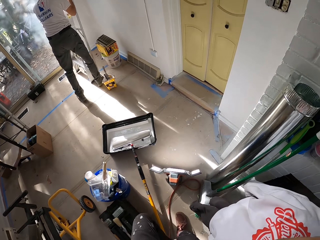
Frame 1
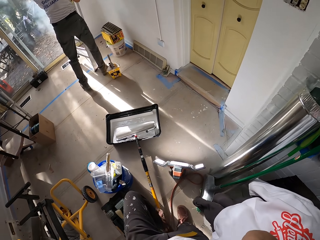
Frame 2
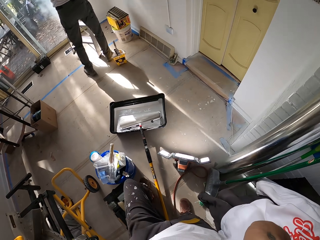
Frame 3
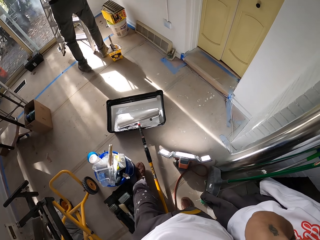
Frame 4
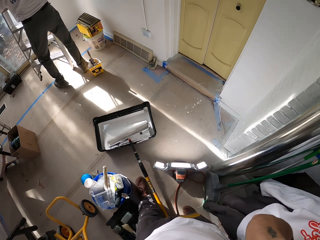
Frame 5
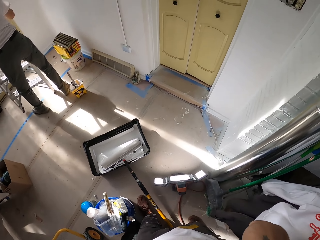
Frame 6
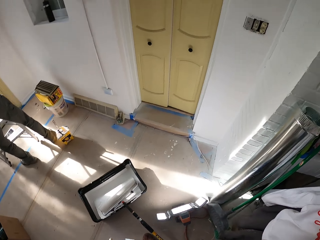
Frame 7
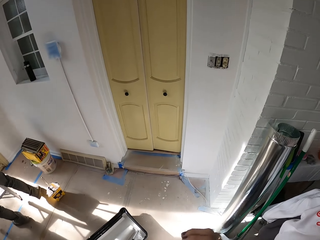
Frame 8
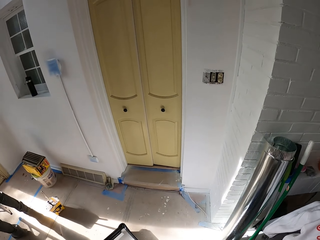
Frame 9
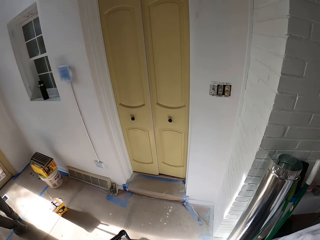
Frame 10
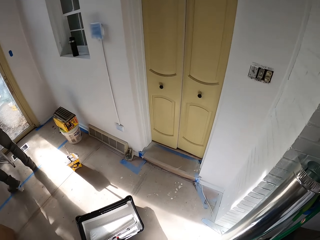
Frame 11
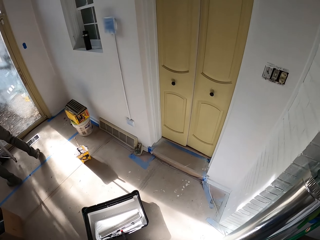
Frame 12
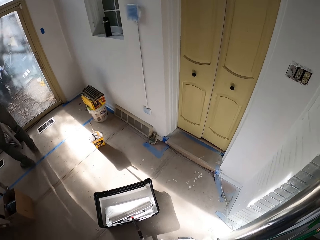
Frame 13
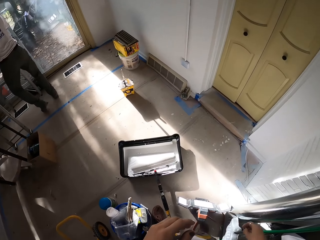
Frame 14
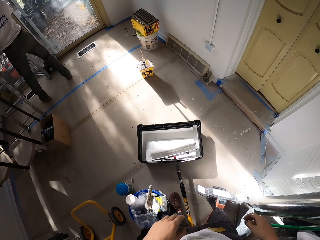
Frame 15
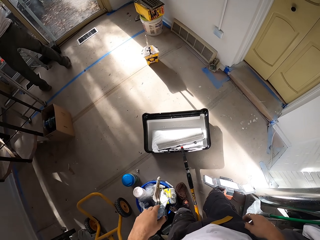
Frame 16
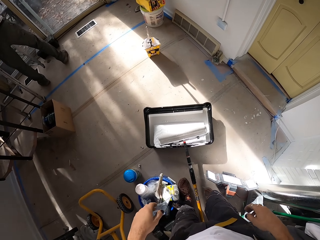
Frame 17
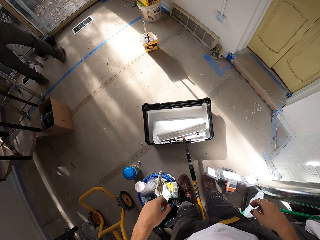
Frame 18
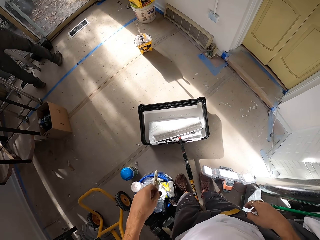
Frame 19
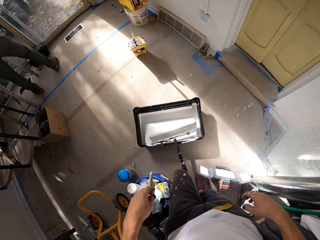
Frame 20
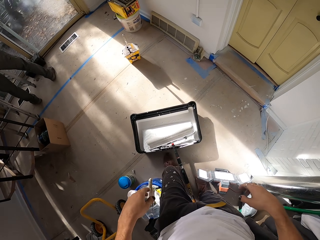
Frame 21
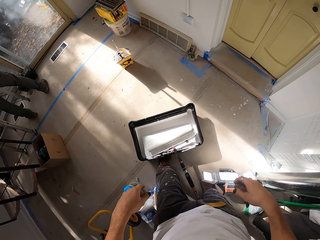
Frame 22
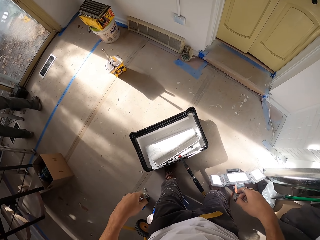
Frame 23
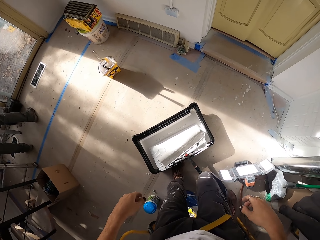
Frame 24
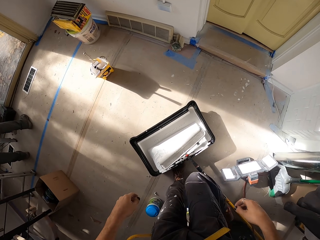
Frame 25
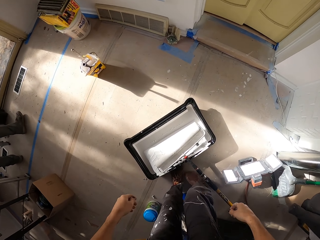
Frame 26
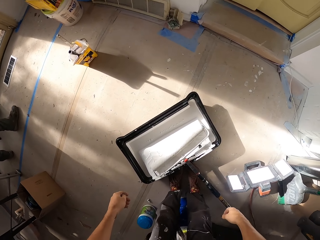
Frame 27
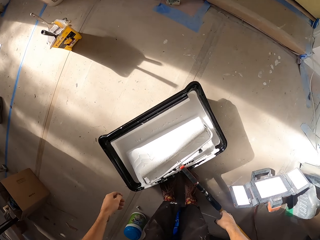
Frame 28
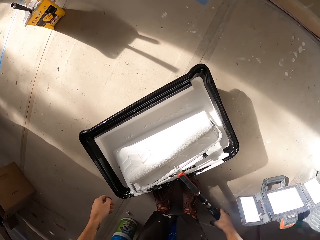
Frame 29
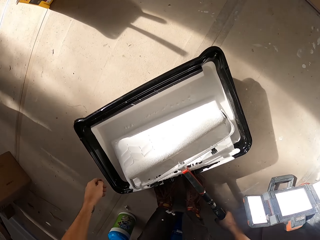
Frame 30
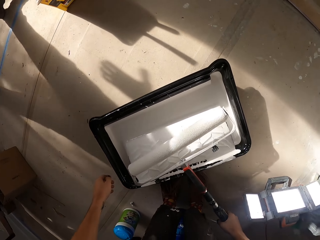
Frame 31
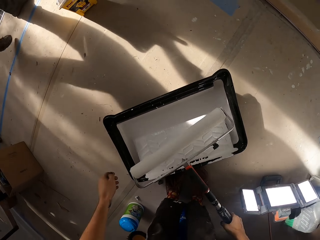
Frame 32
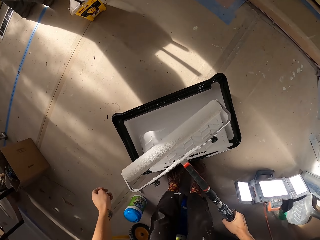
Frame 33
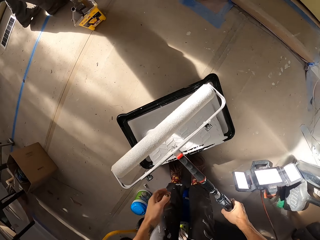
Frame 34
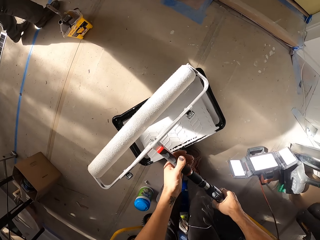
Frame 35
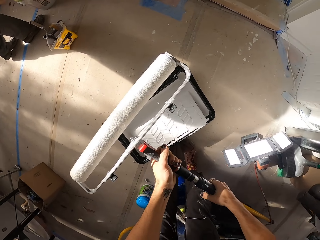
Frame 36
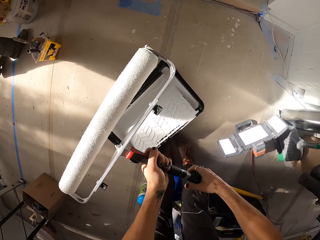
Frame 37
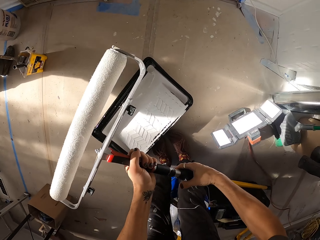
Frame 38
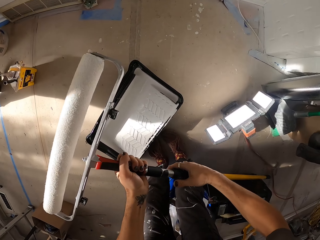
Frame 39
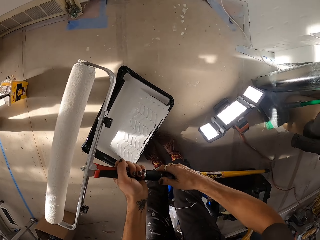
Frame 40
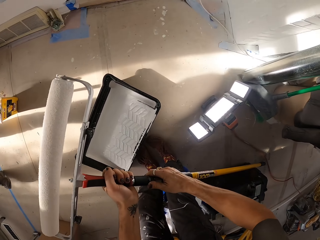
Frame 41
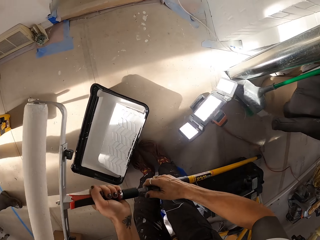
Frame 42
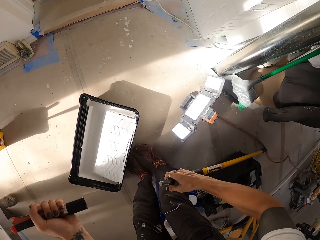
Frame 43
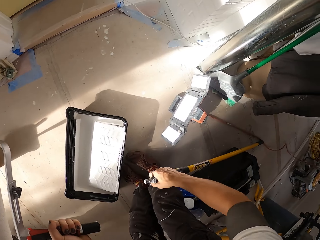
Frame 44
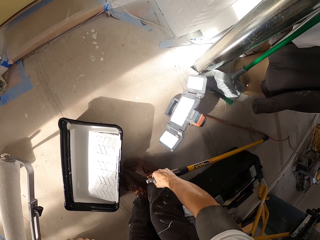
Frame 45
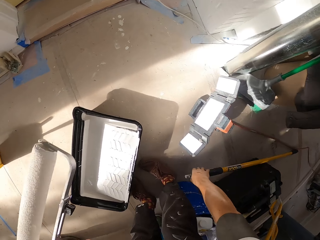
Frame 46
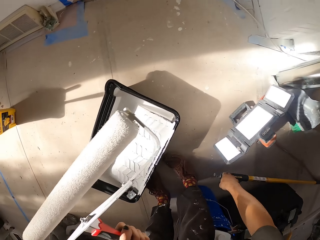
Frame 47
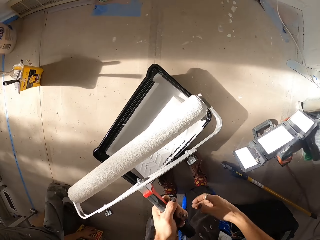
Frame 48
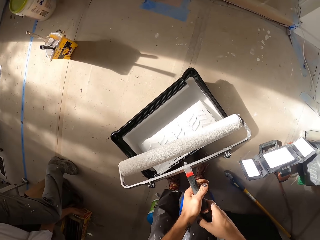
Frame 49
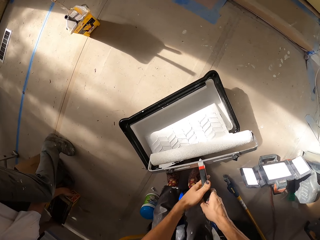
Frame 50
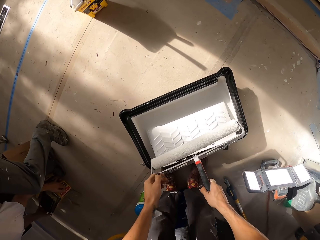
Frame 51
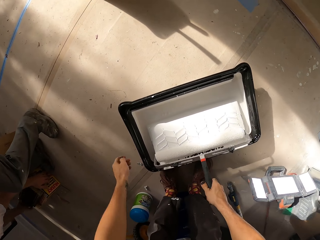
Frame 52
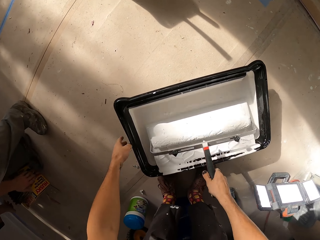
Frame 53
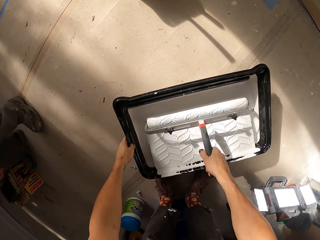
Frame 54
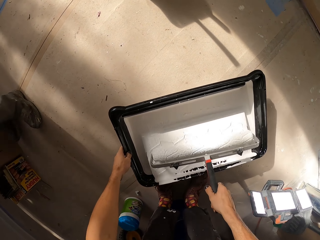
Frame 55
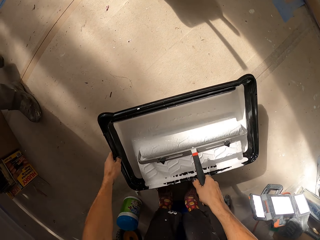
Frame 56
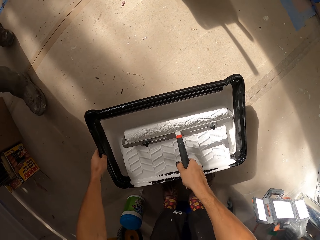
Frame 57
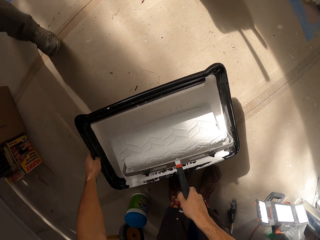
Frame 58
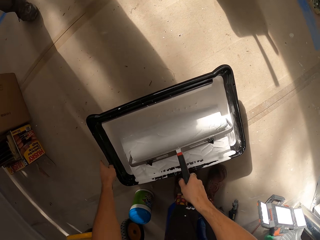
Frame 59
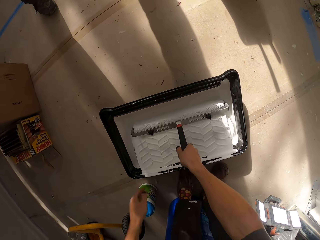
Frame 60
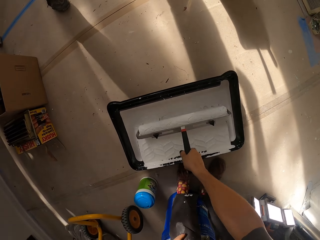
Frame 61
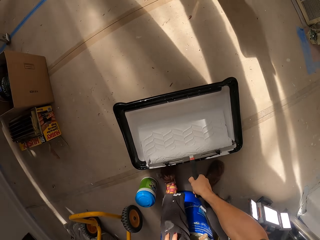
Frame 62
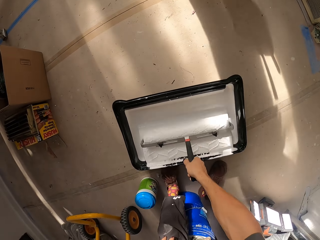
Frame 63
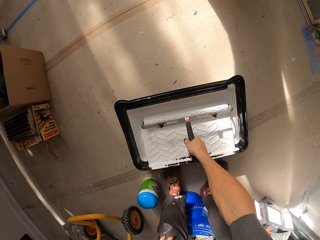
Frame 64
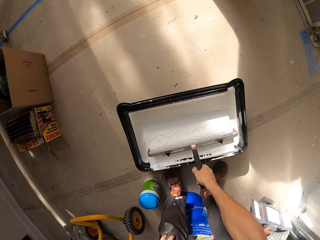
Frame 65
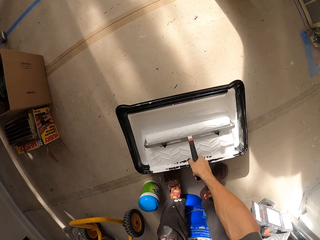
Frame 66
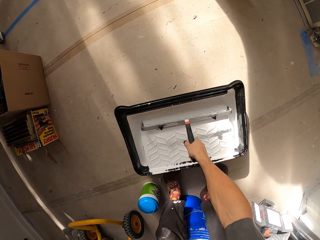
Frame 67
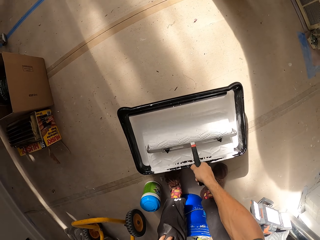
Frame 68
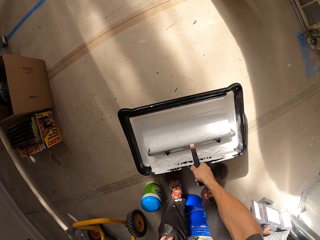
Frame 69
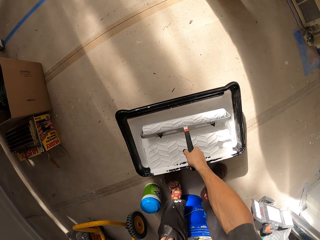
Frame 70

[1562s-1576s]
The camera wearer moves in the room. He picks up the paint roller with his hand. He separates the paint roller from the extension handle. He drops the extension handle on the floor. He applies paint. He rolls the paint roller on the paint.

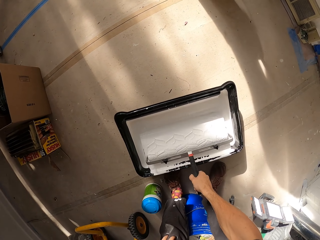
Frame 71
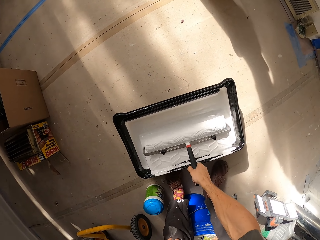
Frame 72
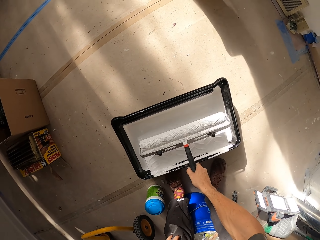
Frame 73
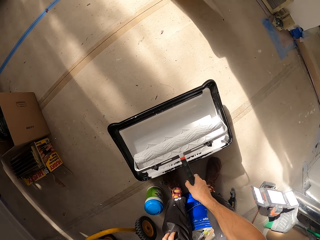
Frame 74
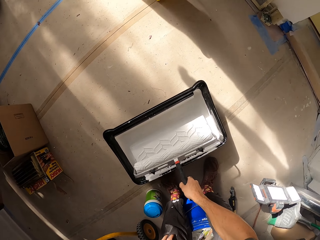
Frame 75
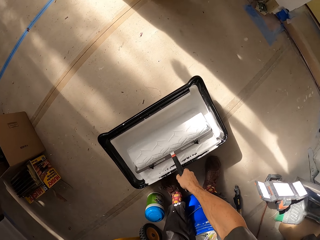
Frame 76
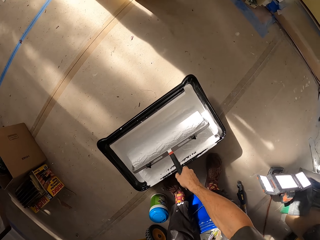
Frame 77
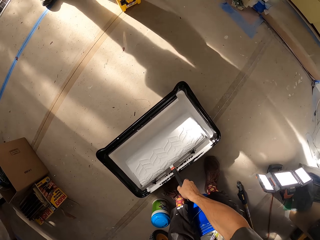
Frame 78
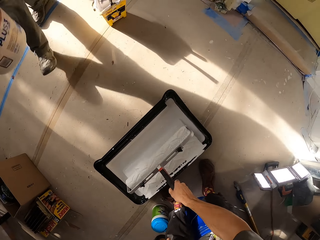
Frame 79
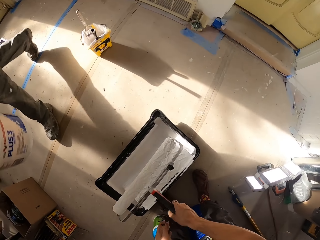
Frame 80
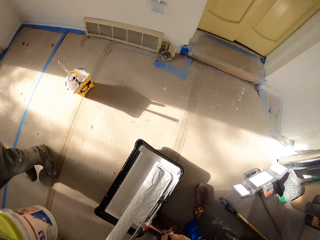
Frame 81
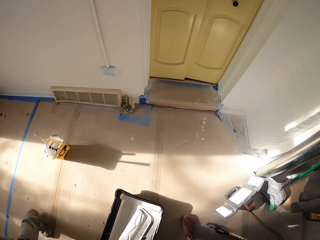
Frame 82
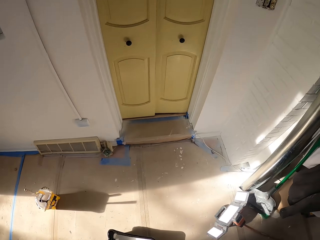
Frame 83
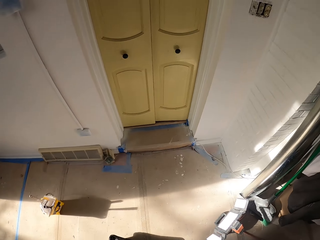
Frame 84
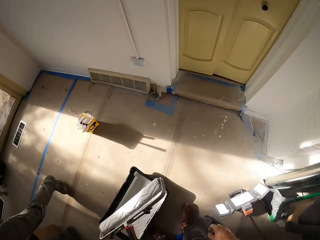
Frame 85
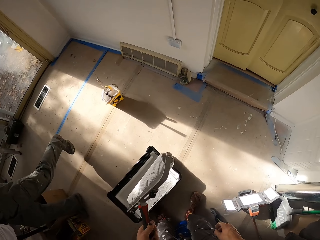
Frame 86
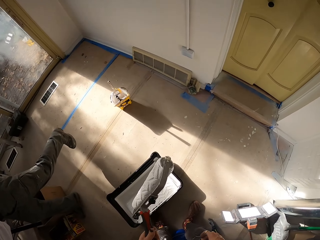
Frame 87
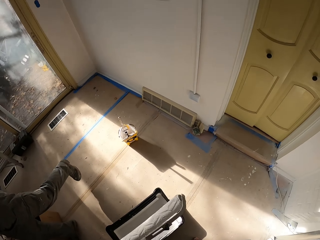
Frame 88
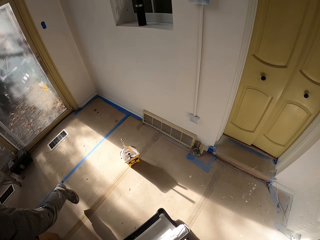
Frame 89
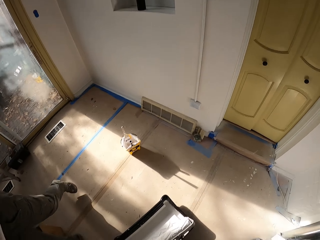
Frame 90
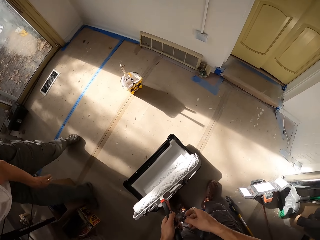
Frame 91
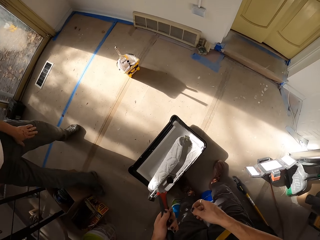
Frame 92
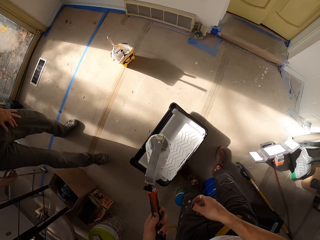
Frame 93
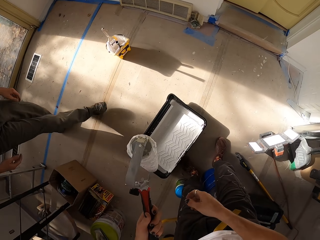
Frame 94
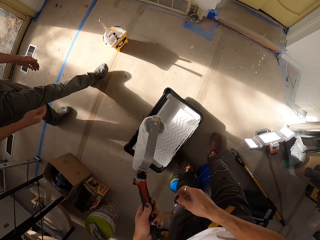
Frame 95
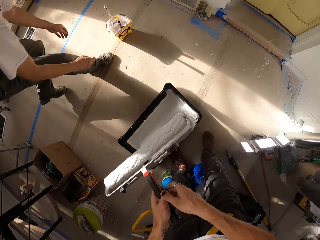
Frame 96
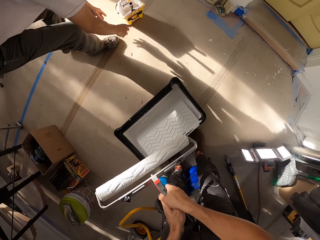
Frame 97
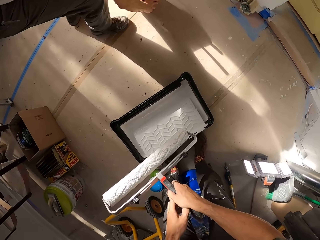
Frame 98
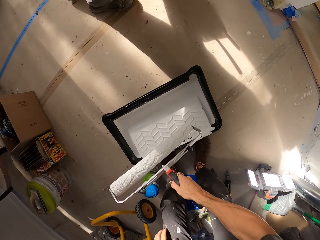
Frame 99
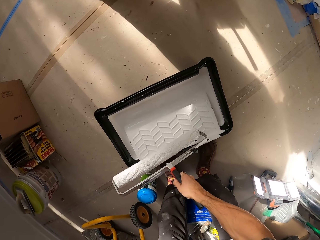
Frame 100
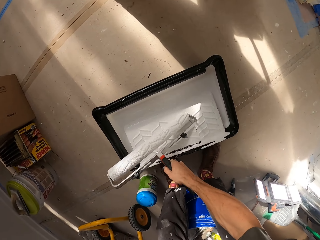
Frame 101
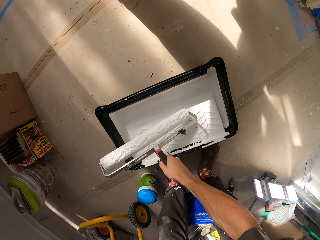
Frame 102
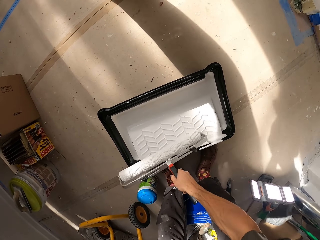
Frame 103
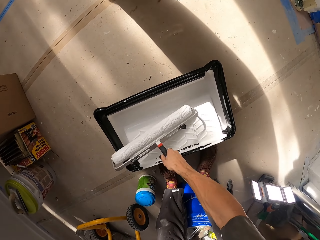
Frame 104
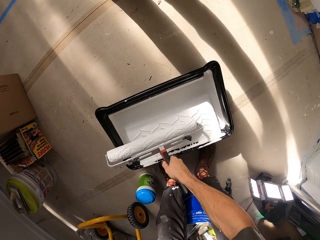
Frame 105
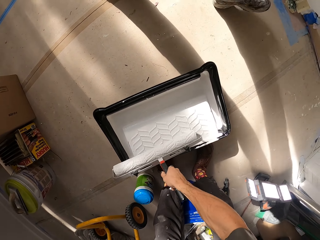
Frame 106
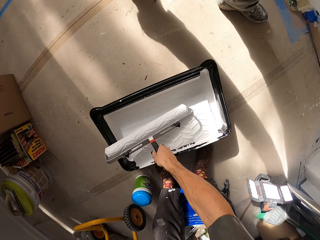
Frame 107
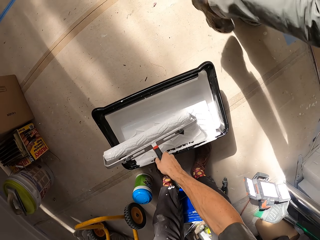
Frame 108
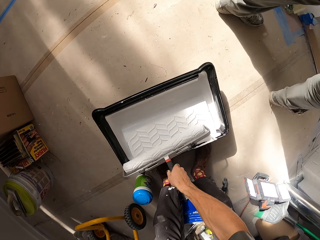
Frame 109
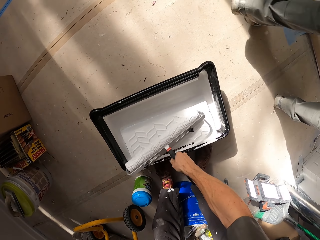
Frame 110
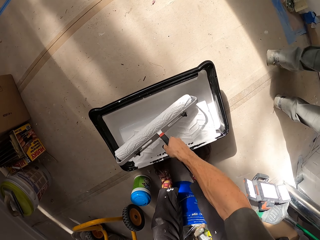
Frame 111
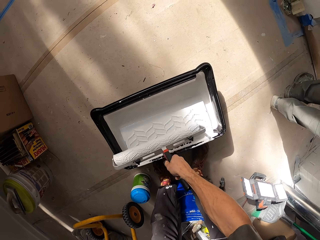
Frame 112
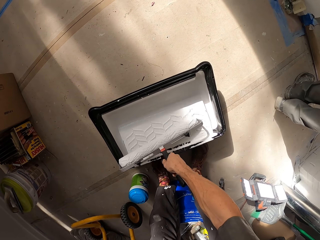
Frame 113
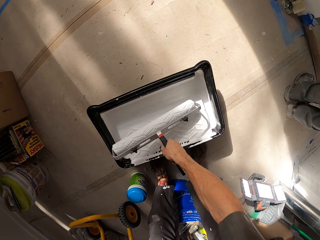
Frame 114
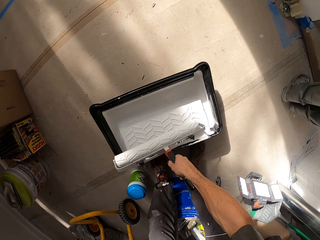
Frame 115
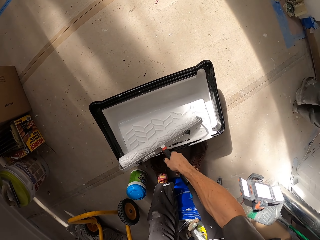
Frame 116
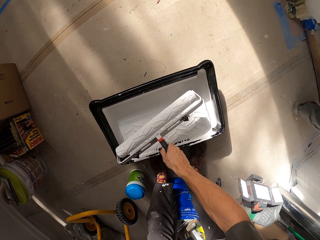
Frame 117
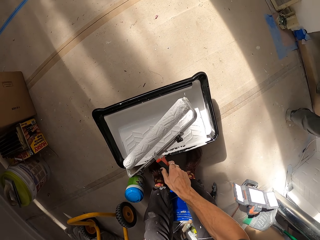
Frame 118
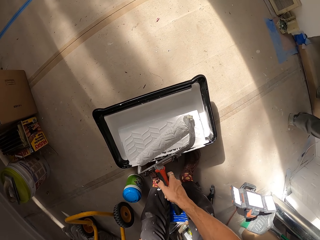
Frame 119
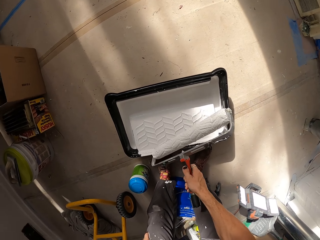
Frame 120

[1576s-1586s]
The camera wearer shakes the paint roller. They hold the paint roller. They roll one side of the paint roller on the paint. They apply paint.
